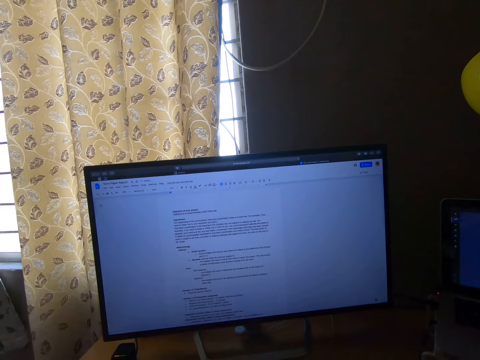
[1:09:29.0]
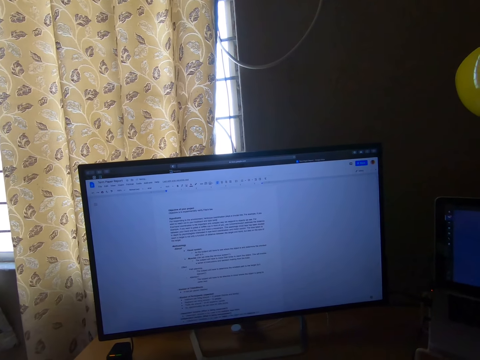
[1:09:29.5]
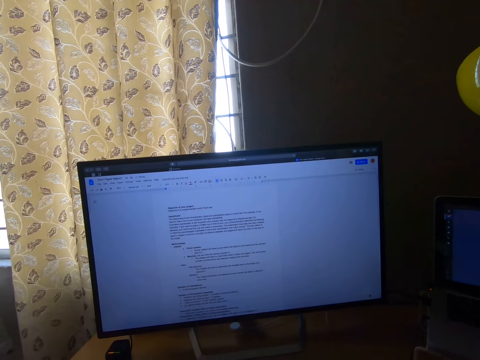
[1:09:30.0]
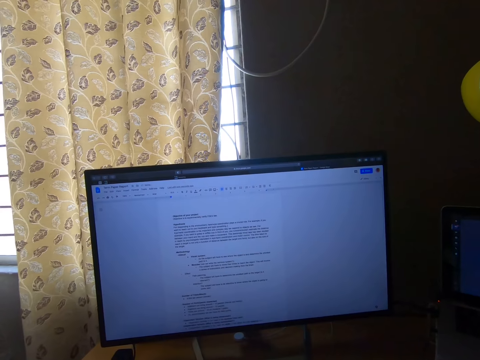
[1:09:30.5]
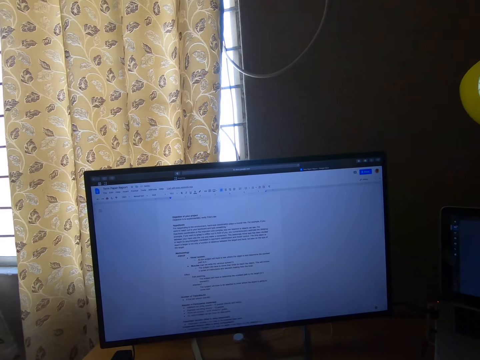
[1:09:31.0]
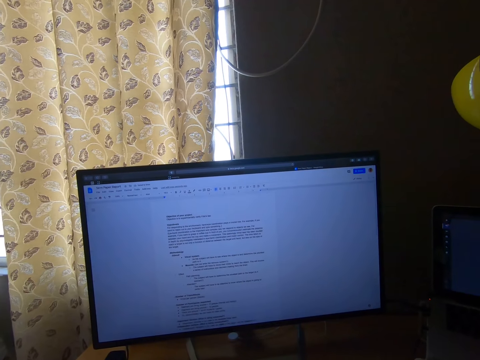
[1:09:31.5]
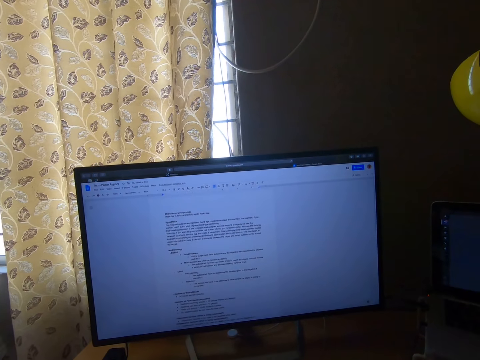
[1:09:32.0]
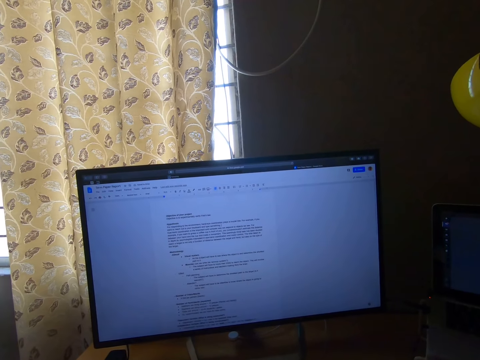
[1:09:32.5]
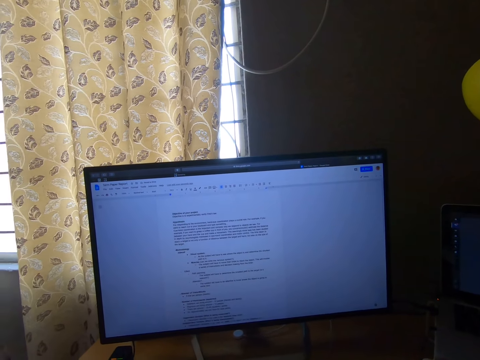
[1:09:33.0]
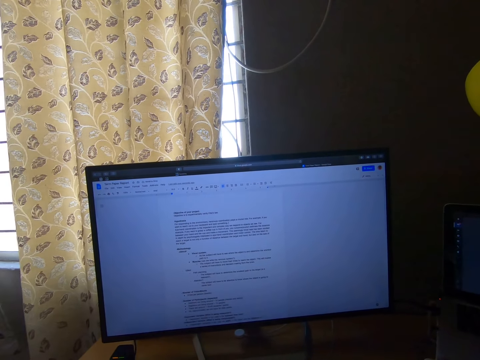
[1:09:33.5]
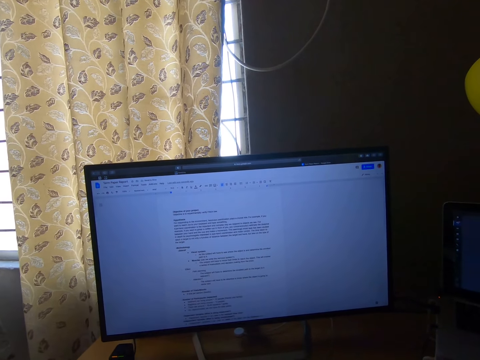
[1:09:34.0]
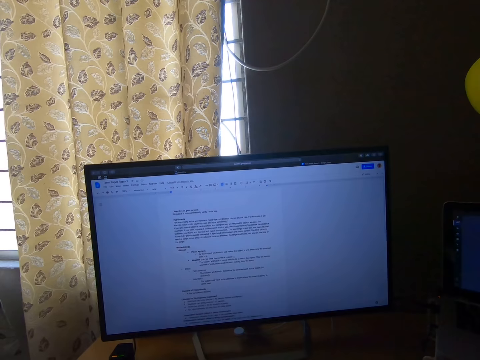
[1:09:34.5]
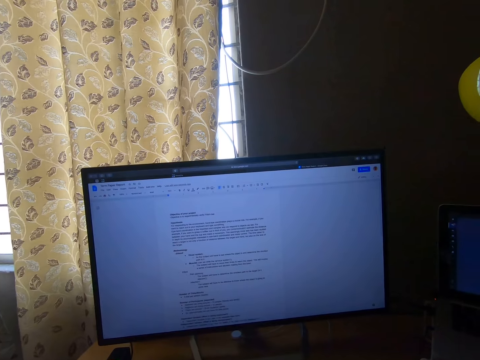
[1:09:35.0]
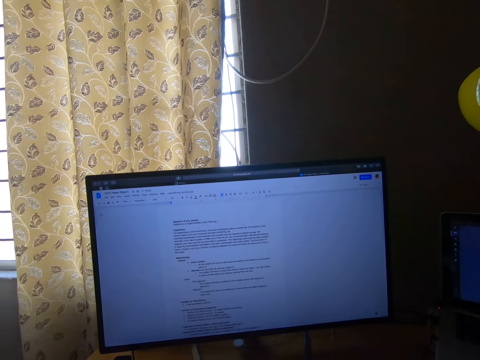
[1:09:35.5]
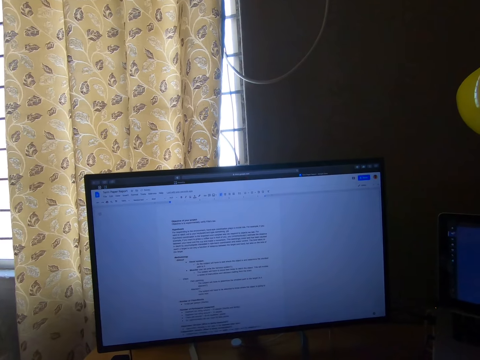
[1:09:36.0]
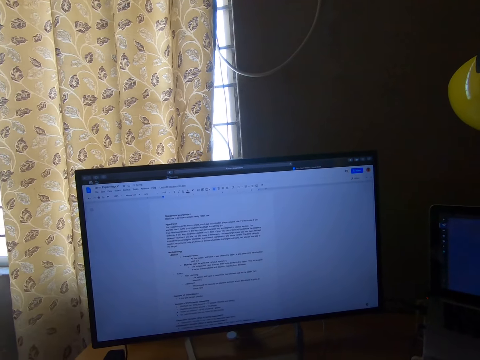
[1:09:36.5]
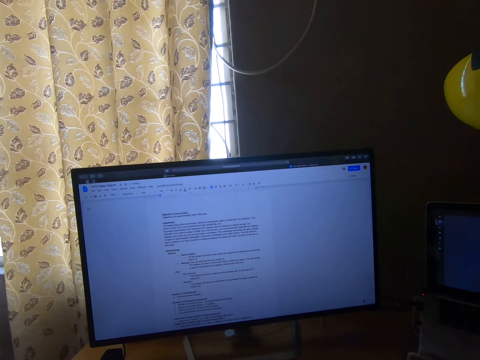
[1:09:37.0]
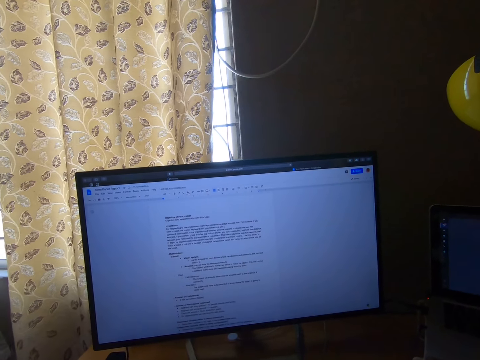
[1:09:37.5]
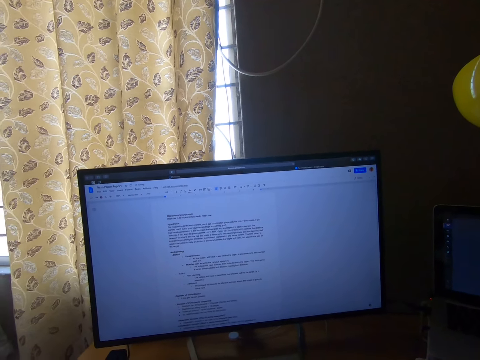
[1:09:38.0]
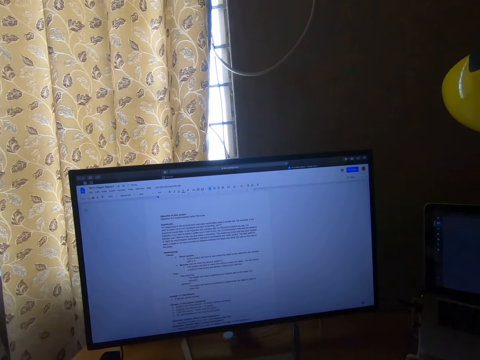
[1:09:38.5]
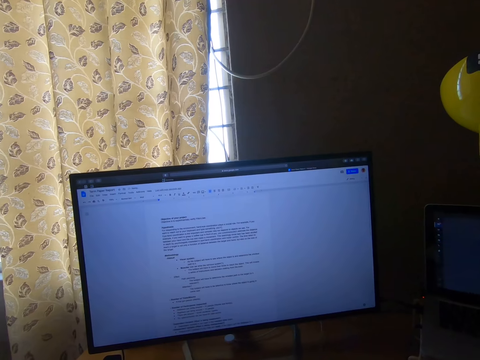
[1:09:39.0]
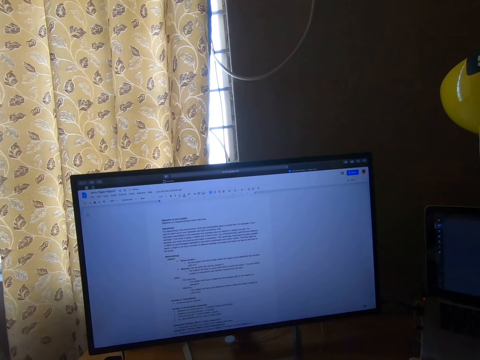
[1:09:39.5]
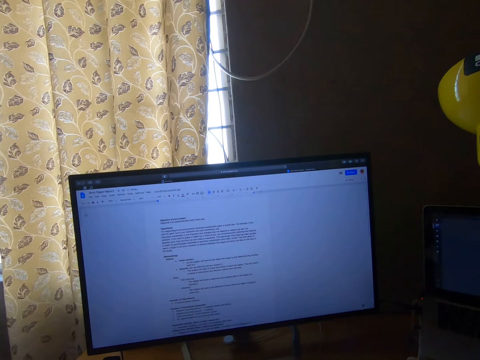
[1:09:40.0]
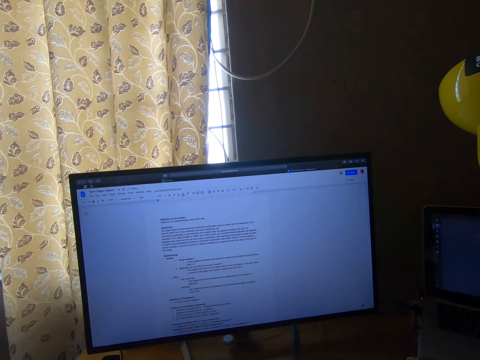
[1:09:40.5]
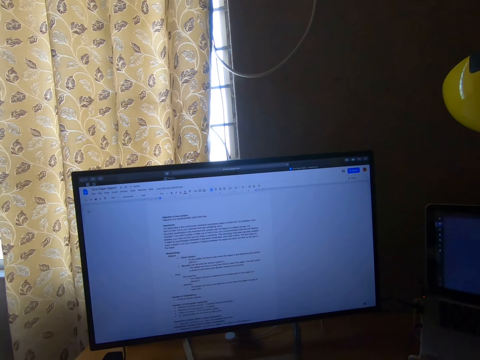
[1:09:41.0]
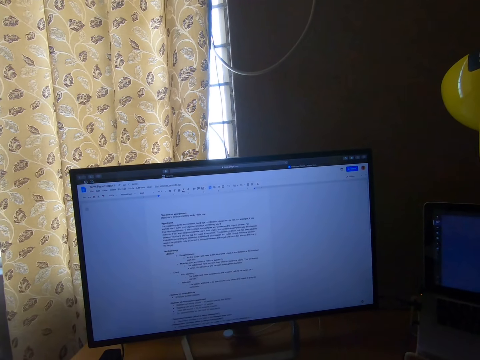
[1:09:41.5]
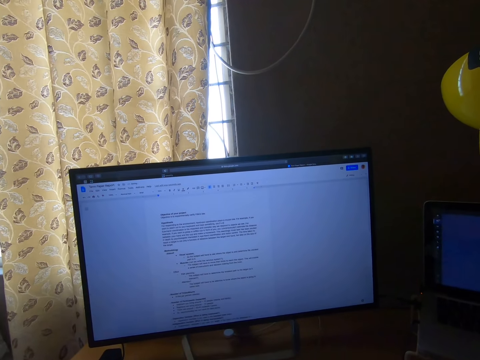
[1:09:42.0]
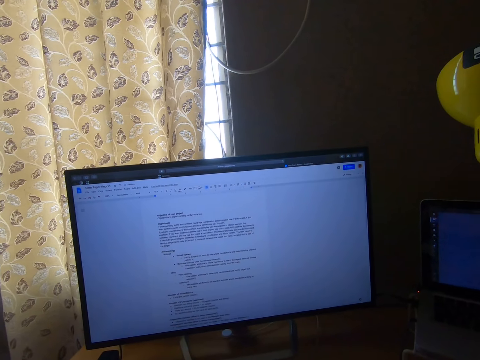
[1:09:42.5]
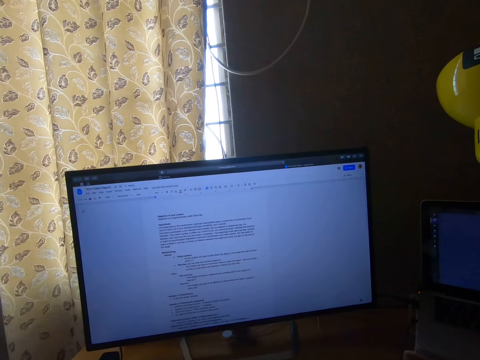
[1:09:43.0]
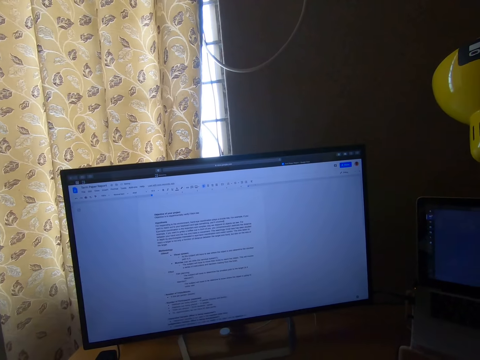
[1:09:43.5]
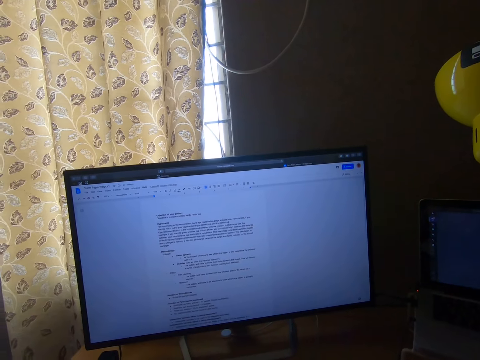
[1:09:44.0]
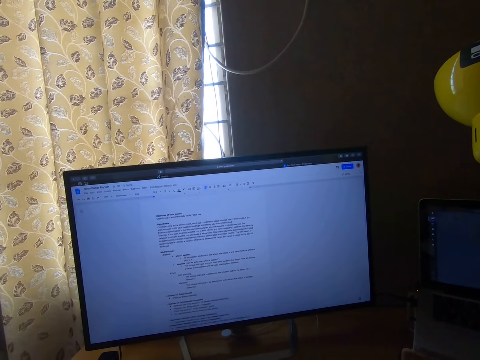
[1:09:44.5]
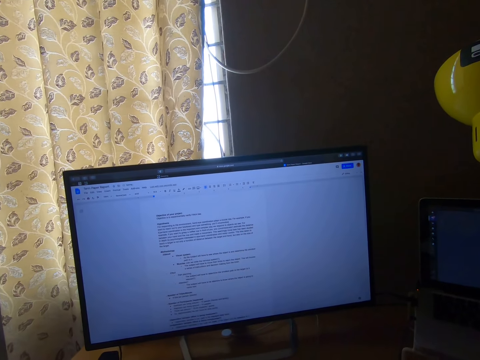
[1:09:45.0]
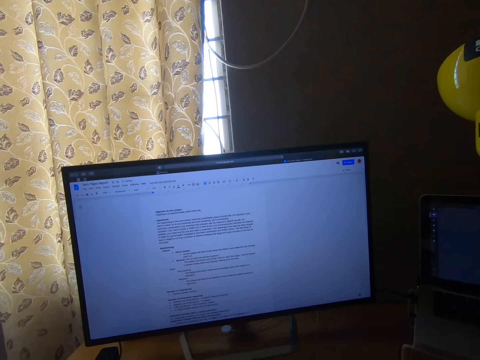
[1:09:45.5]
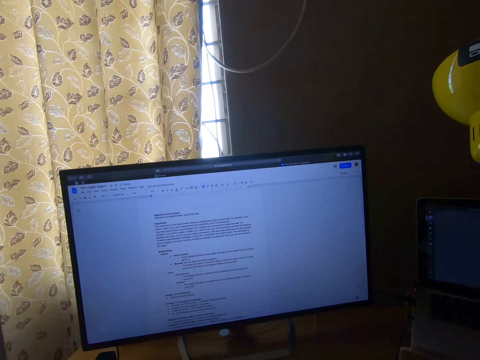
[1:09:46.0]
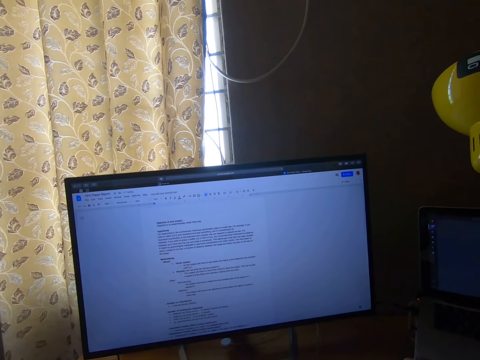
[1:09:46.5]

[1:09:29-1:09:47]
The camera wearer stares at the computer. They operate the computer. They stare at the computer. They operate the computer.

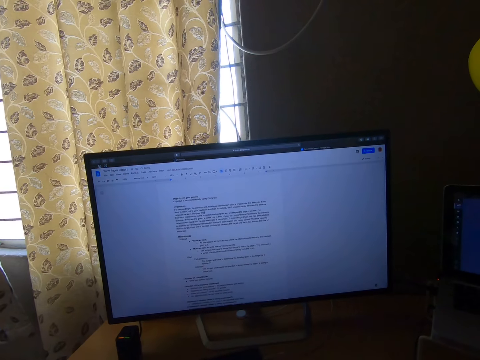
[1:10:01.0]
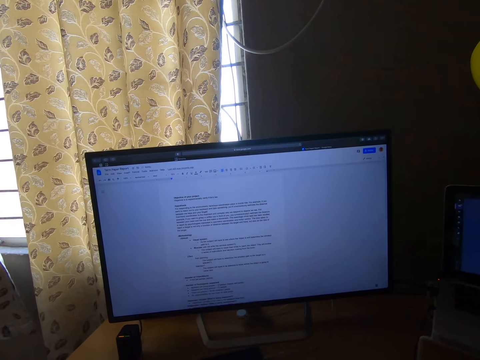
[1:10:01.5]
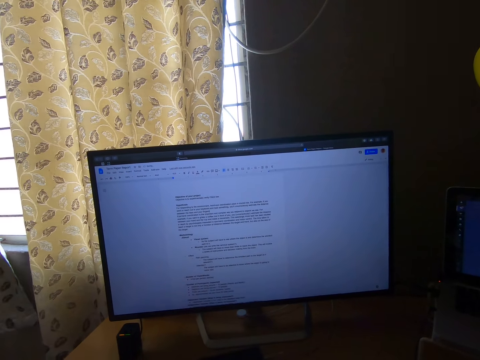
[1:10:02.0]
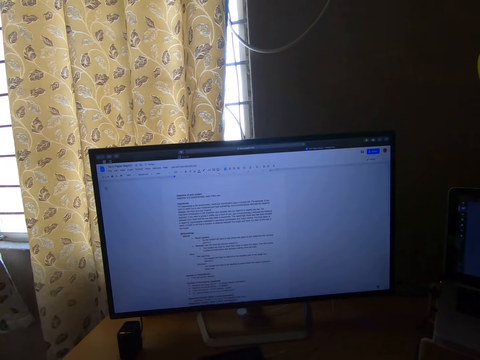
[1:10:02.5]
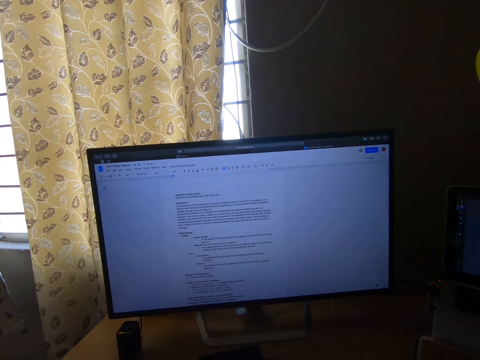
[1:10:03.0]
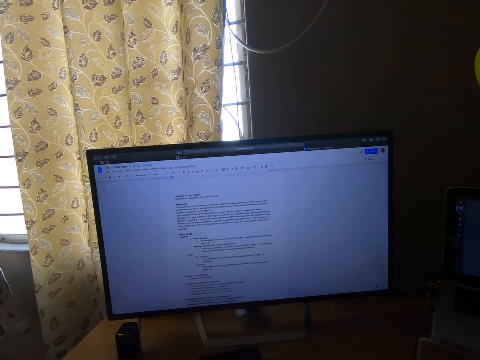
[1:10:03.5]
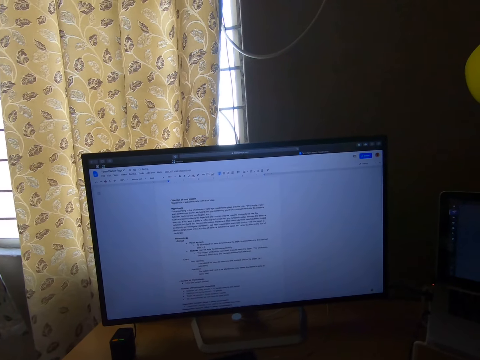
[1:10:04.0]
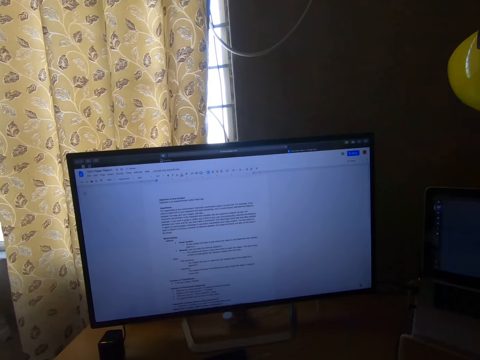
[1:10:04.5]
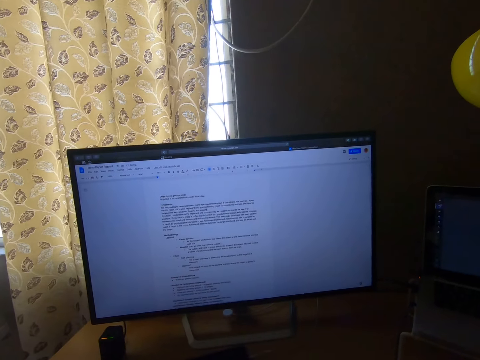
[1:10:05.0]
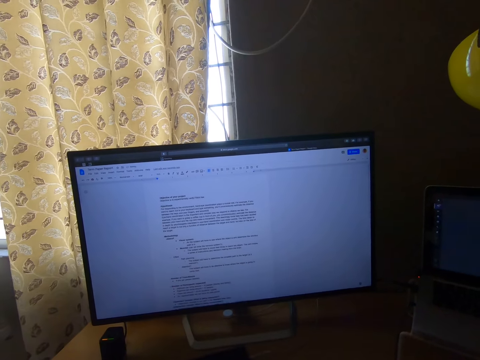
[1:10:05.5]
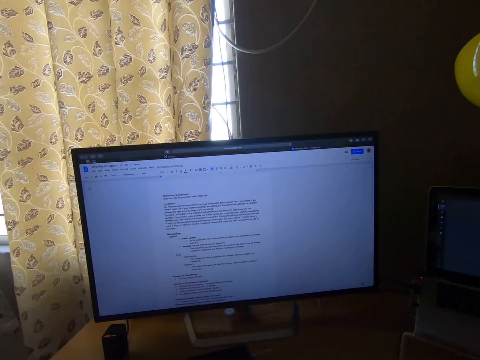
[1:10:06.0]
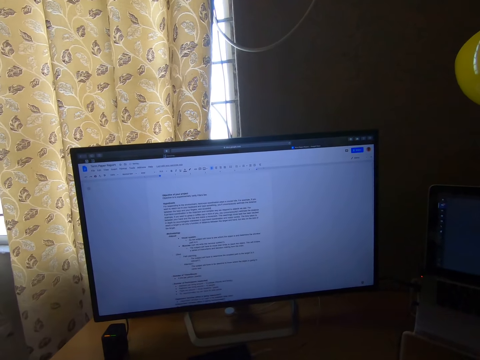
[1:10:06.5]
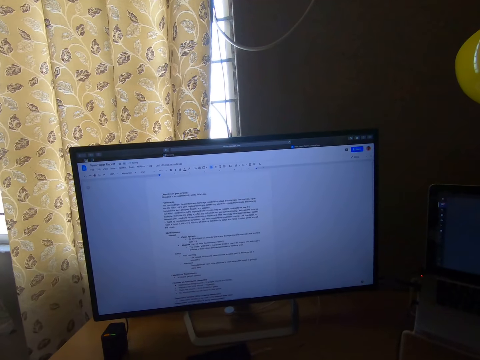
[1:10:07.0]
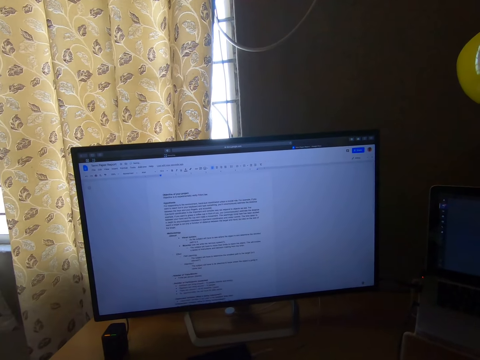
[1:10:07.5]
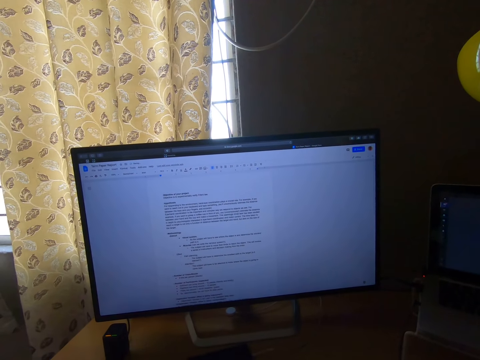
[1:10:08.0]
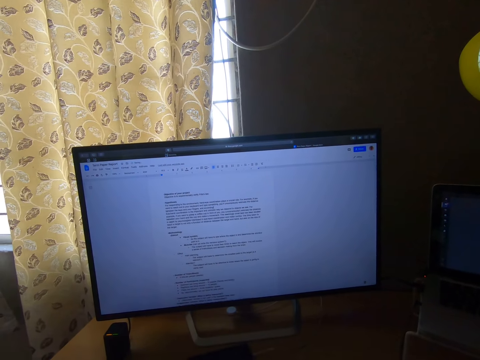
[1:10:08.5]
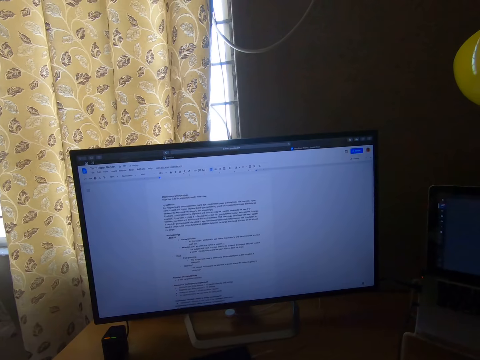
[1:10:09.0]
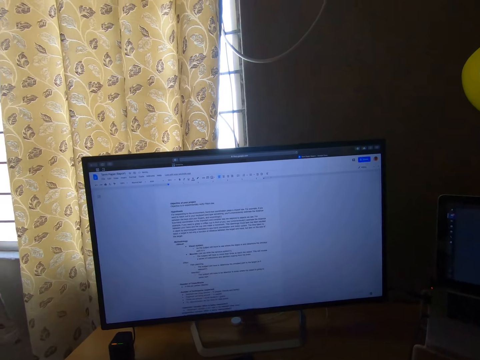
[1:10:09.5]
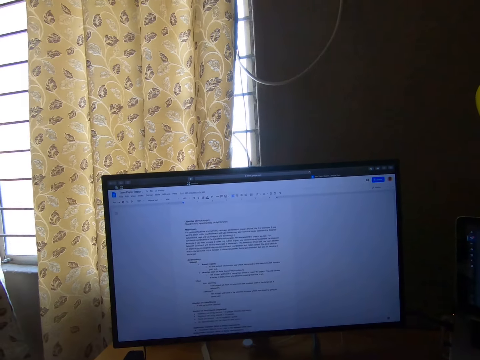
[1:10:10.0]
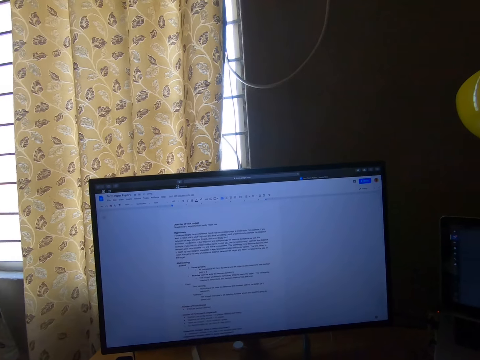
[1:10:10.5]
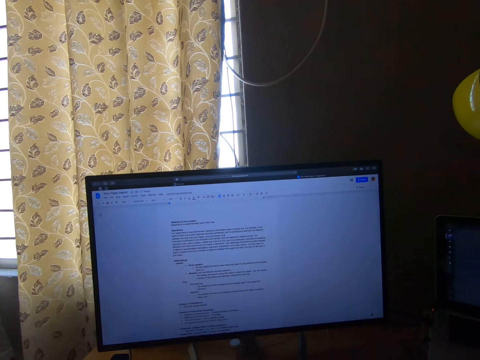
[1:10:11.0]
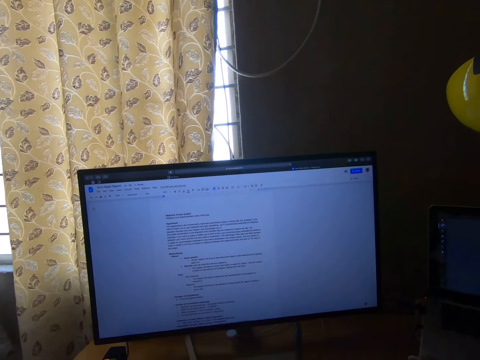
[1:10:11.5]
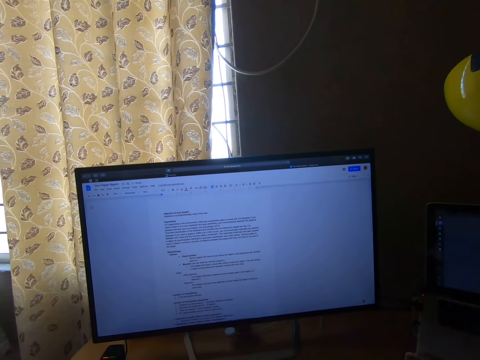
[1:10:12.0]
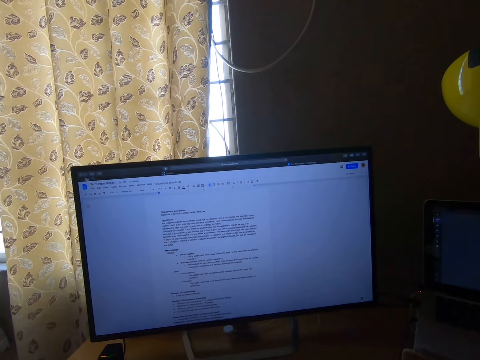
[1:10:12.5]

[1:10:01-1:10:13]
The camera wearer stares at the computer. They operate the computer. They stare at the computer. They operate the computer.
